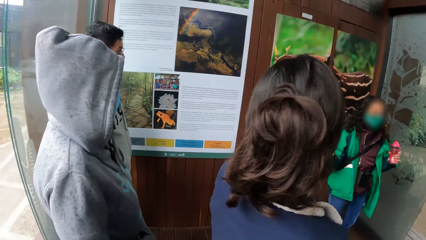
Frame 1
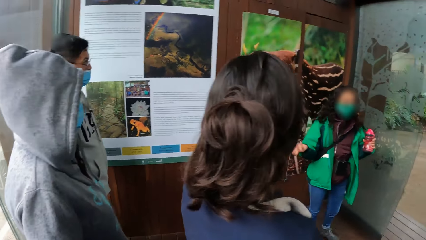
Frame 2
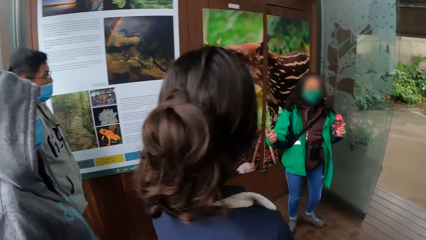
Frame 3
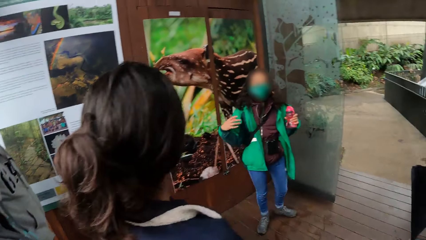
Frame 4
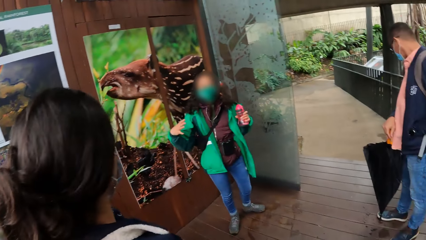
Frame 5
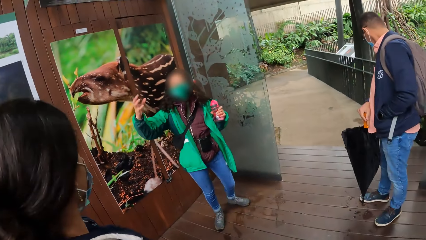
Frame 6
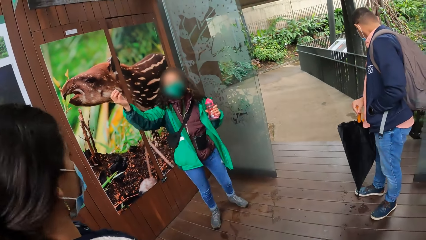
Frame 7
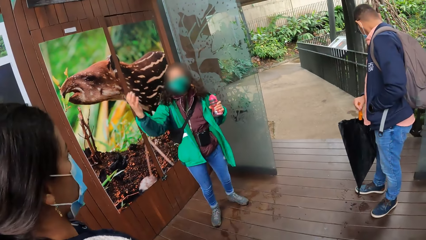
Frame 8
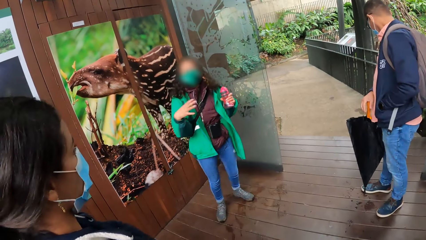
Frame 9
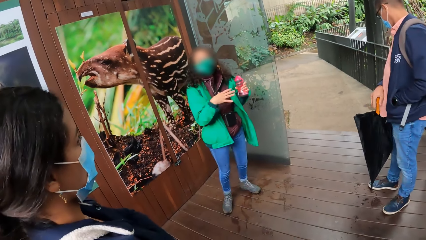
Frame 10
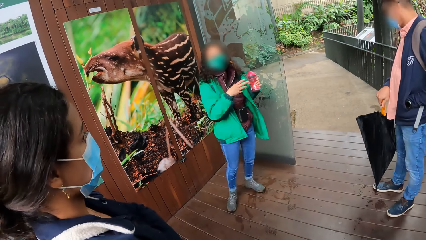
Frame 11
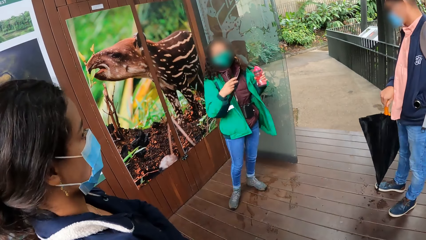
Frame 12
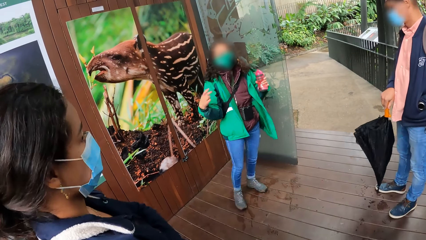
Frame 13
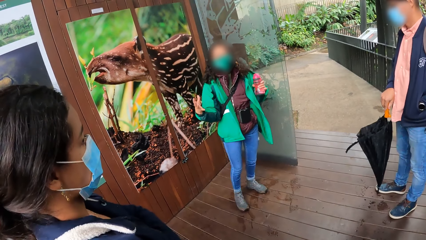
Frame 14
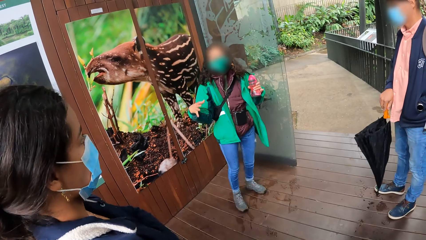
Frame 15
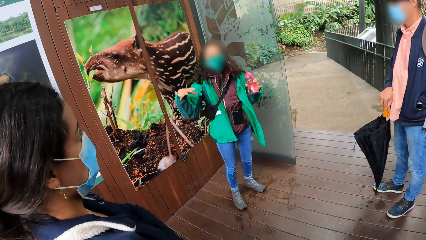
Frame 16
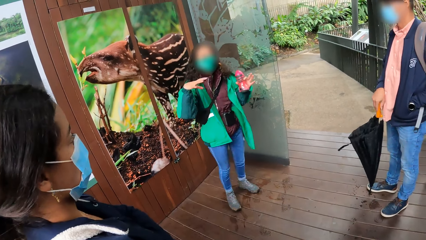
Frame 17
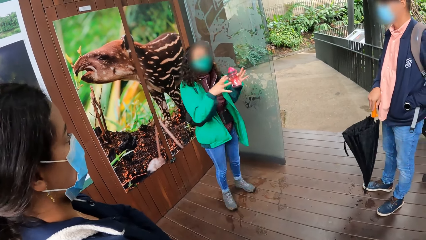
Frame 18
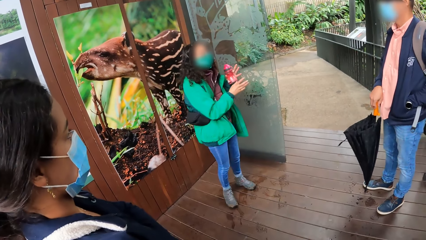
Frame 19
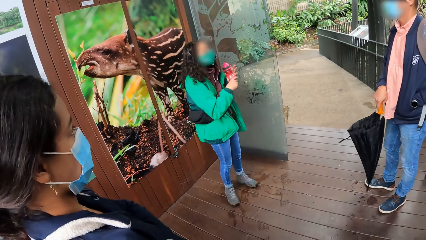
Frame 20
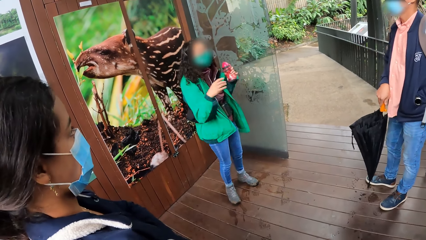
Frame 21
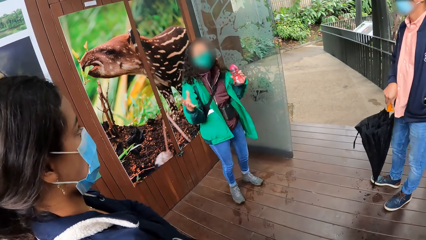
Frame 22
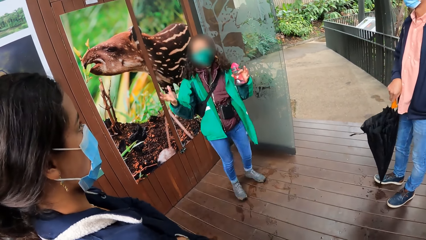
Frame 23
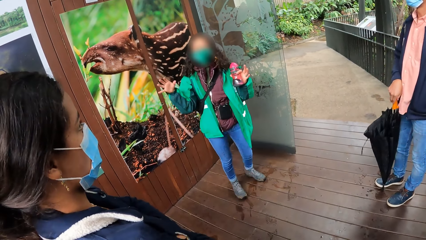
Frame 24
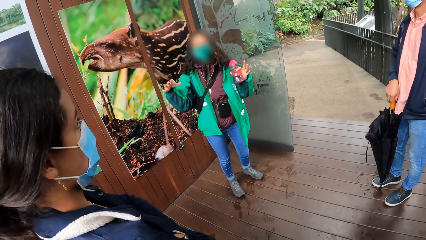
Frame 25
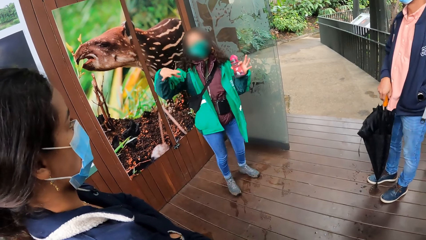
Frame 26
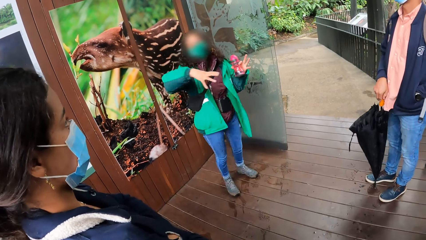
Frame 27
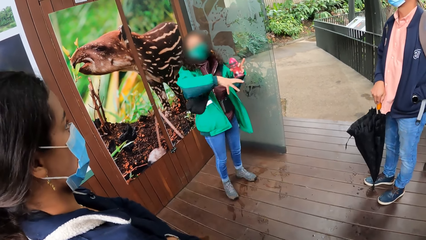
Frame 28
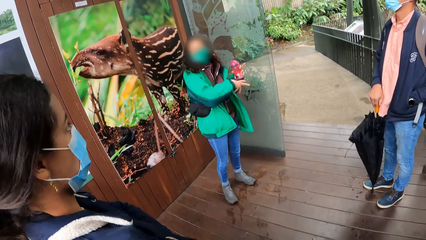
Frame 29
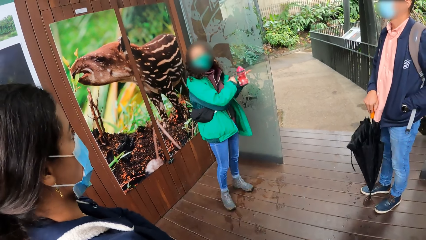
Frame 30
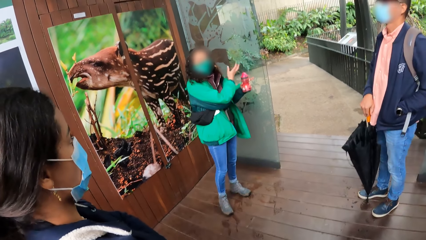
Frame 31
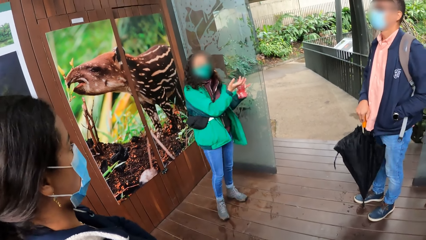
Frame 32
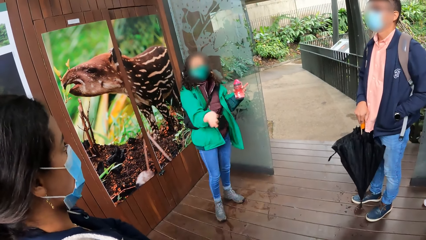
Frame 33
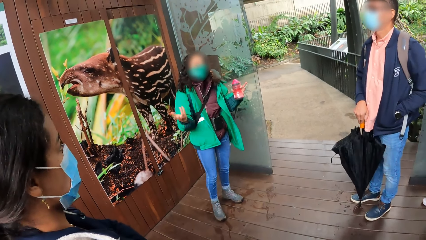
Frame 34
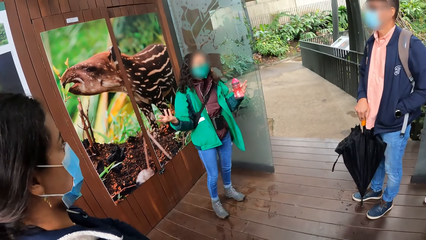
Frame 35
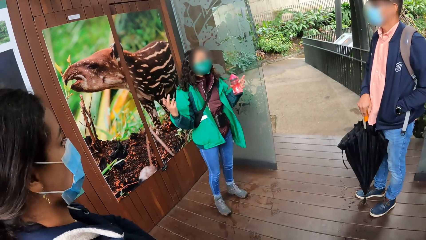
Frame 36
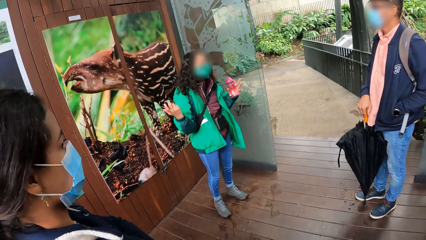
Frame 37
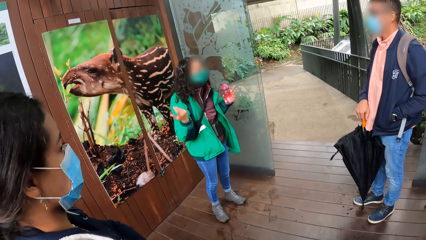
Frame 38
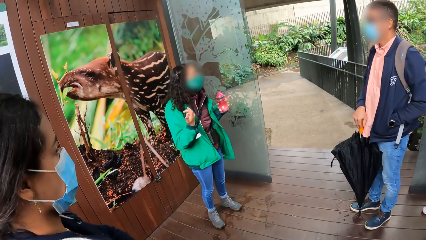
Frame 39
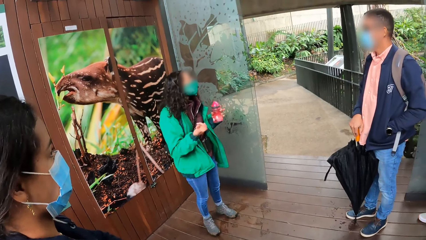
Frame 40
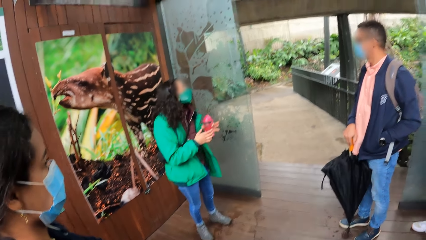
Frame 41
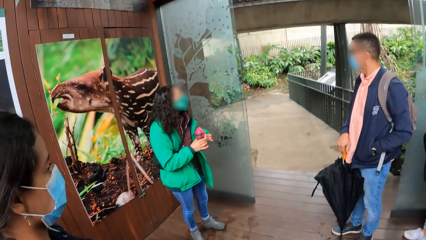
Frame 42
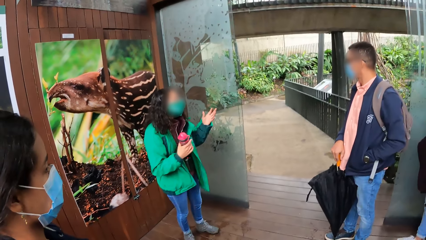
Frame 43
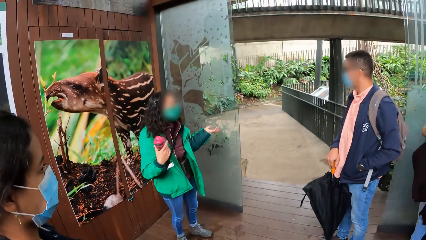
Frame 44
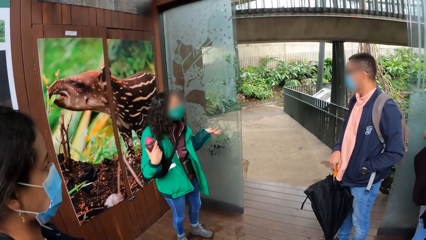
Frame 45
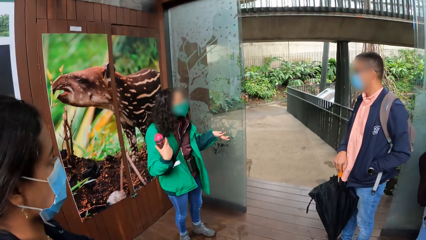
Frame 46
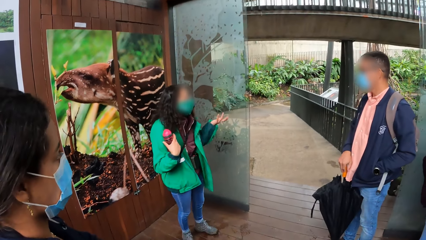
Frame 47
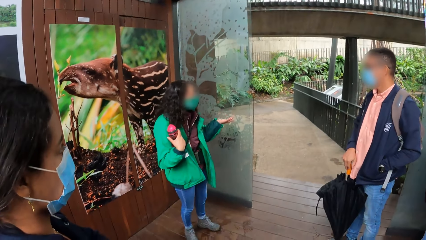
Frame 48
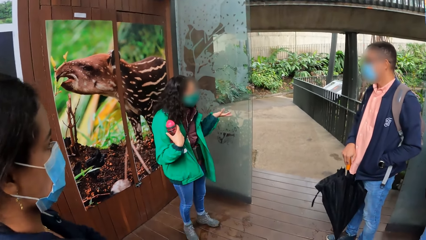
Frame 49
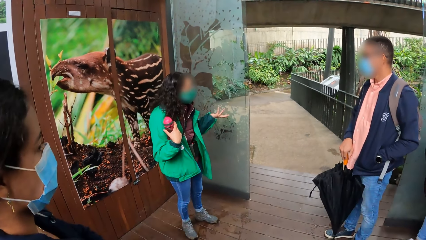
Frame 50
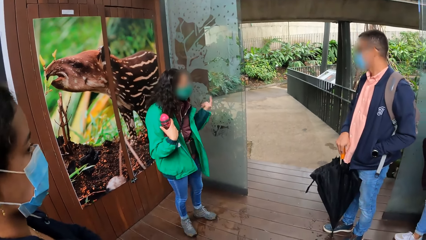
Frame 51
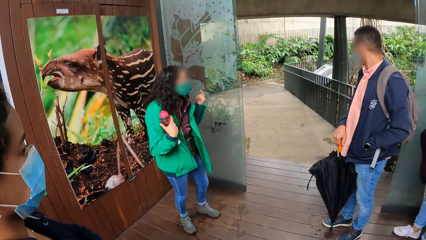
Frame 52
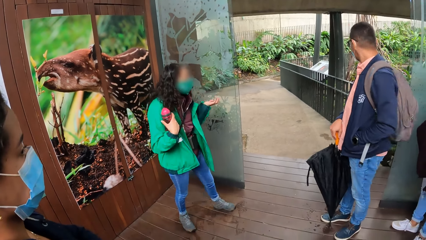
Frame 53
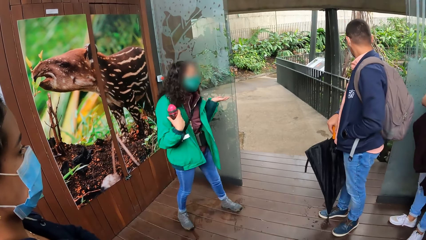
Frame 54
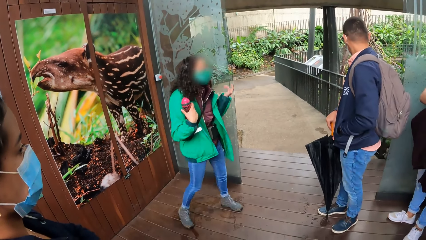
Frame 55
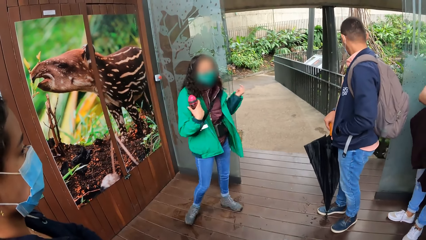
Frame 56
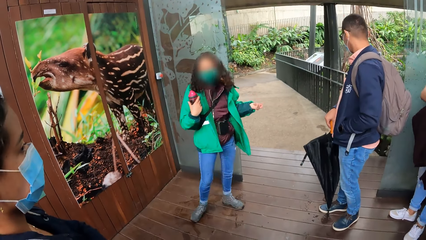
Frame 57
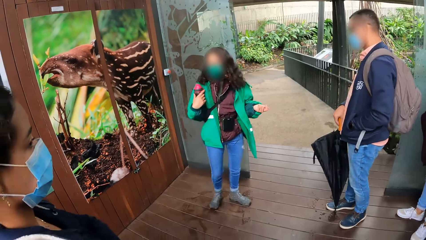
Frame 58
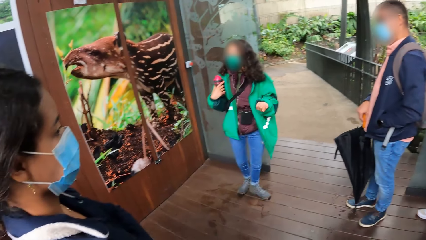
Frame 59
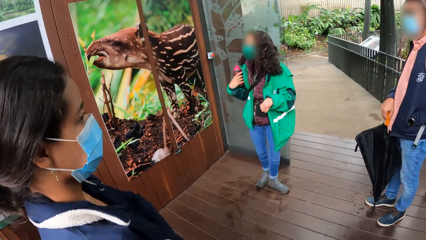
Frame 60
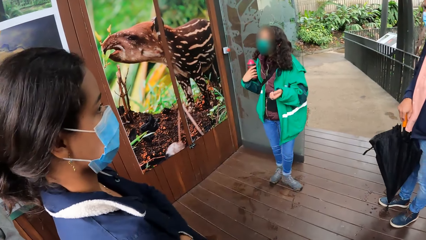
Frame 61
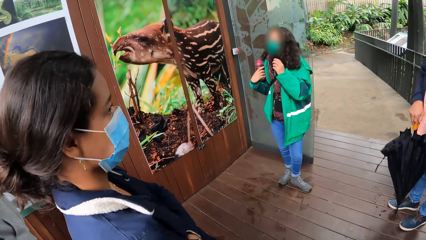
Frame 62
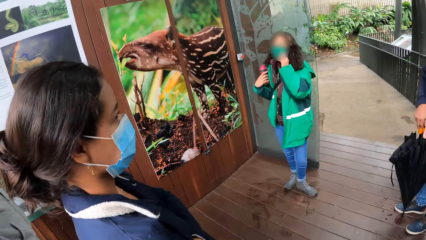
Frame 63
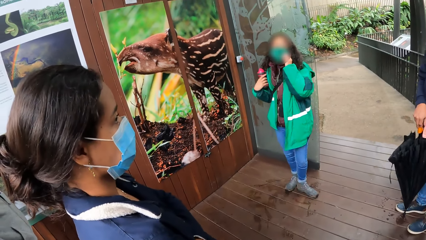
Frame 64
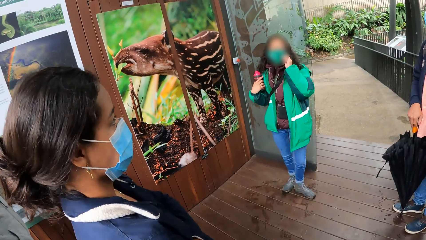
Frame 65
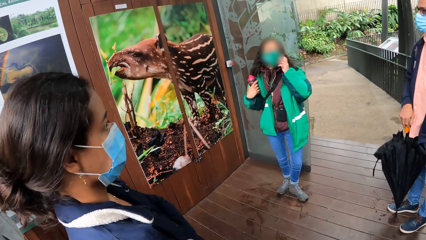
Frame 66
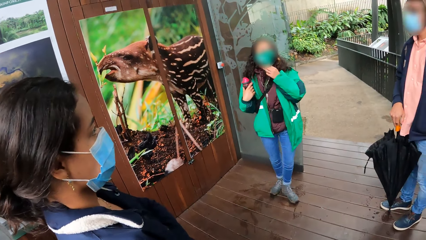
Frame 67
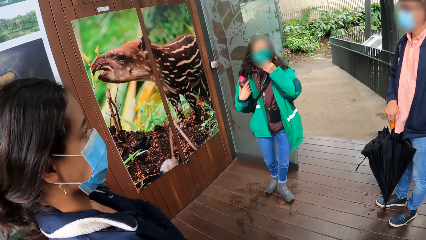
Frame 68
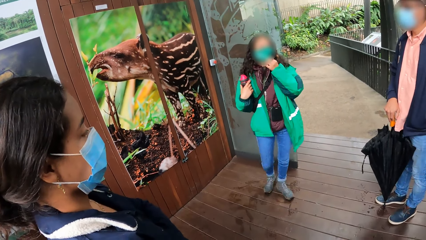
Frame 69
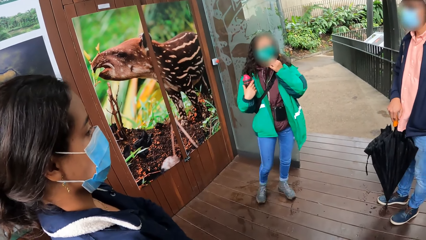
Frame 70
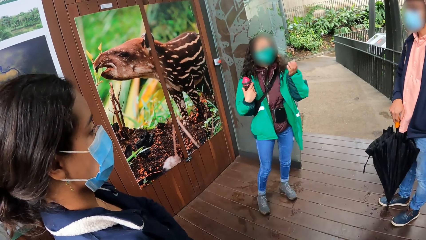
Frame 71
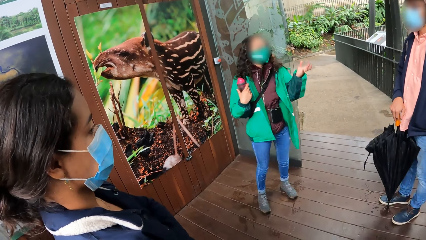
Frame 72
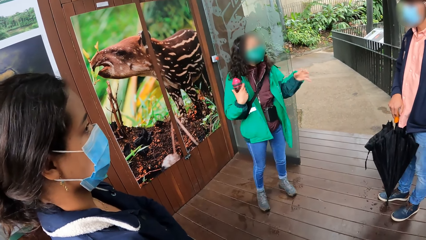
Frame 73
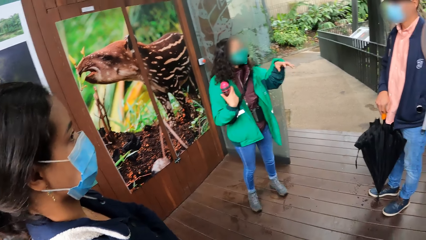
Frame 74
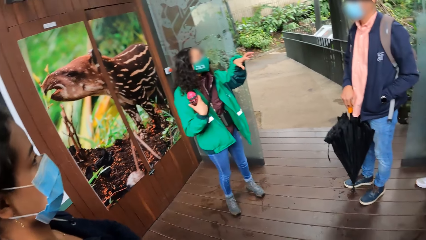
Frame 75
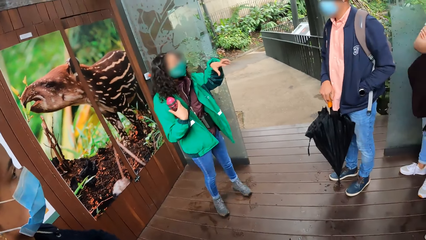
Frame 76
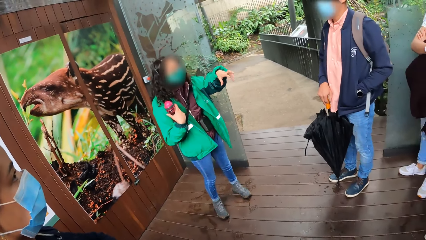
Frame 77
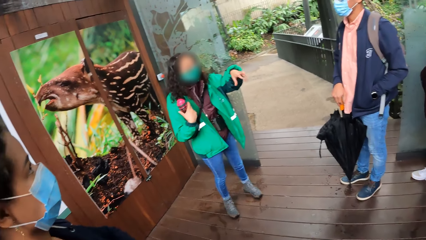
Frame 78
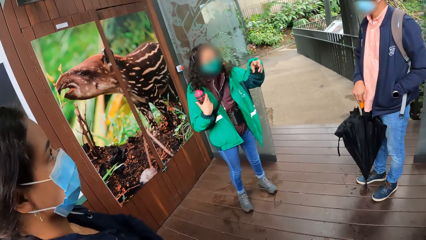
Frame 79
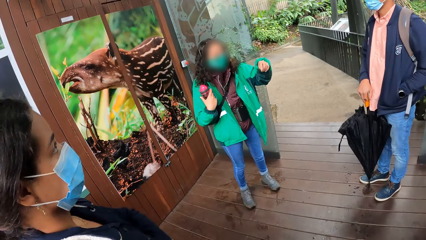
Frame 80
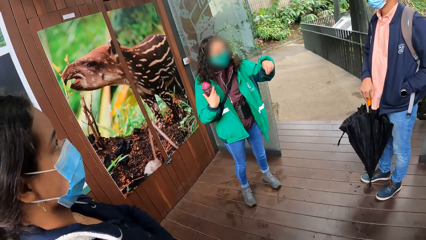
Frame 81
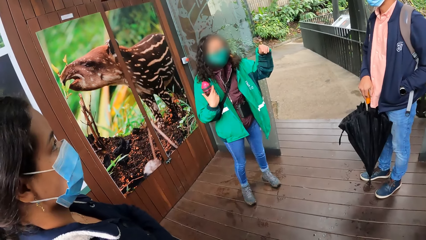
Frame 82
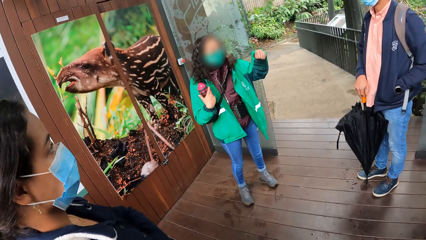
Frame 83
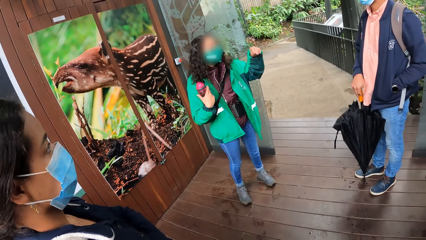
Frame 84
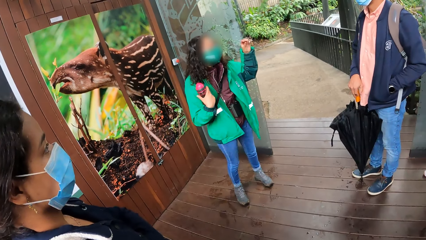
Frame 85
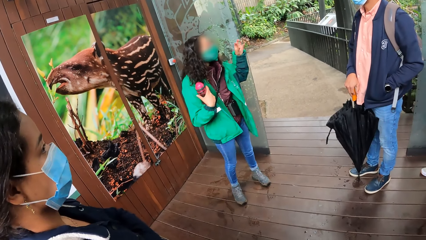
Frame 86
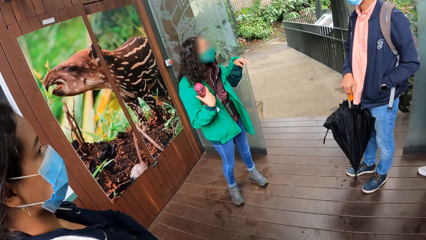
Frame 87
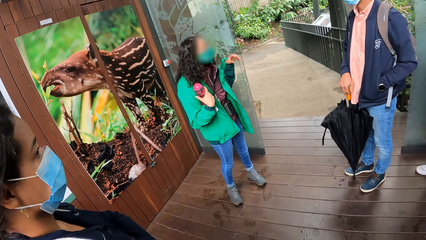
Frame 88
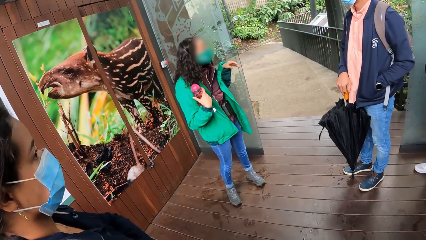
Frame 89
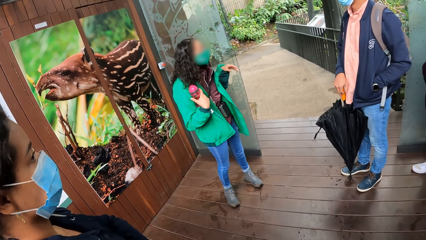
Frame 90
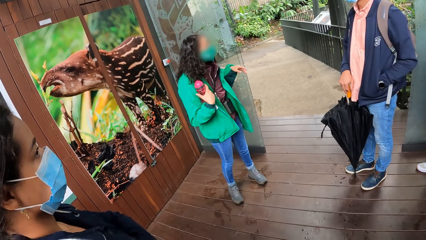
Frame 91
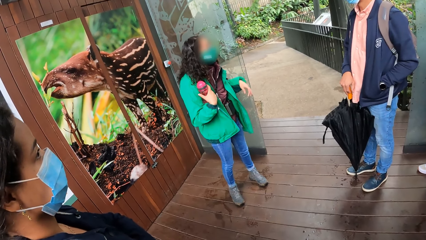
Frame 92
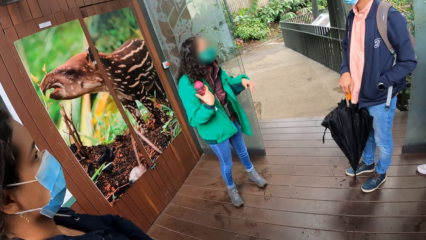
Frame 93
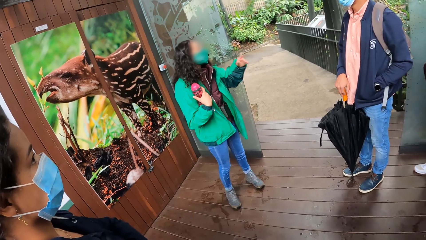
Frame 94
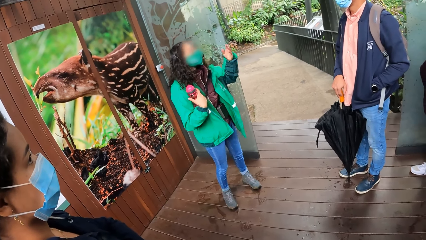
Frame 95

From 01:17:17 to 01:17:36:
The camera wearer looks around the room. A woman converses with the team. The woman transfers the bottle from her left hand to her right hand. The camera wearer looks around the room. The woman converses with the team.
